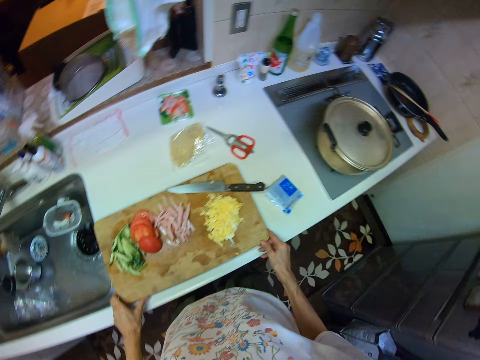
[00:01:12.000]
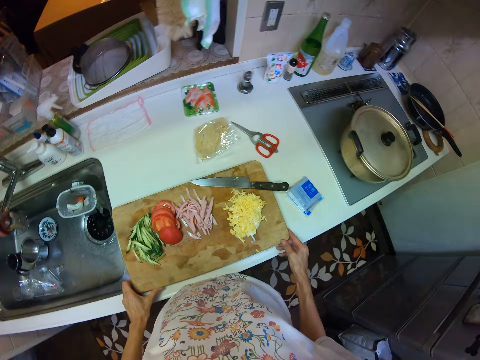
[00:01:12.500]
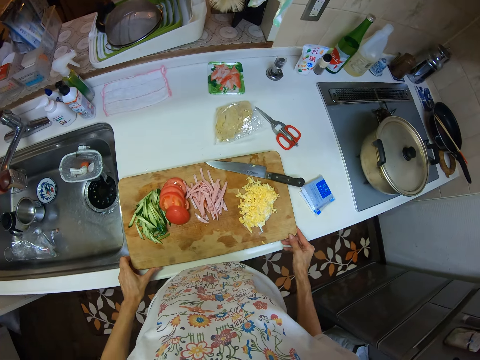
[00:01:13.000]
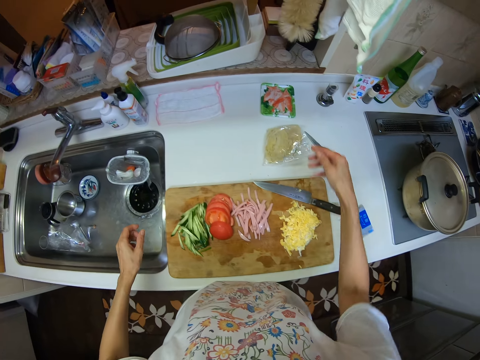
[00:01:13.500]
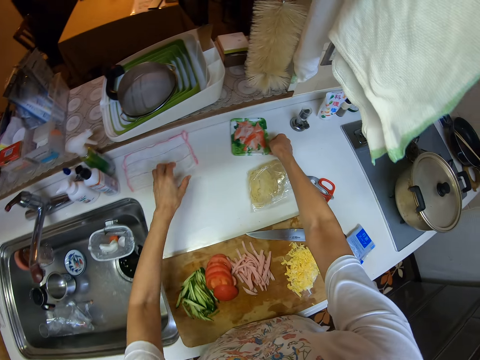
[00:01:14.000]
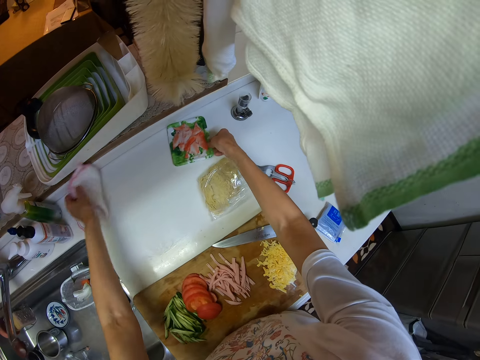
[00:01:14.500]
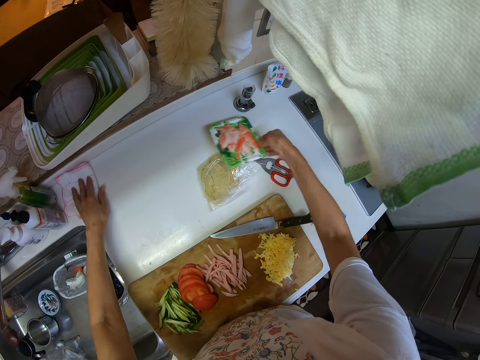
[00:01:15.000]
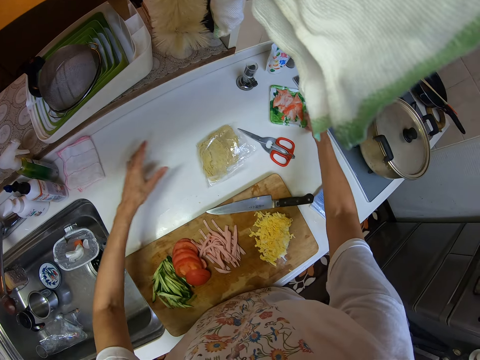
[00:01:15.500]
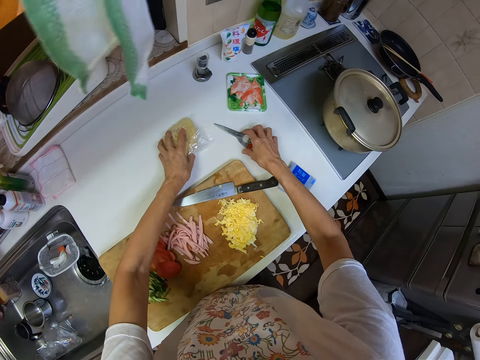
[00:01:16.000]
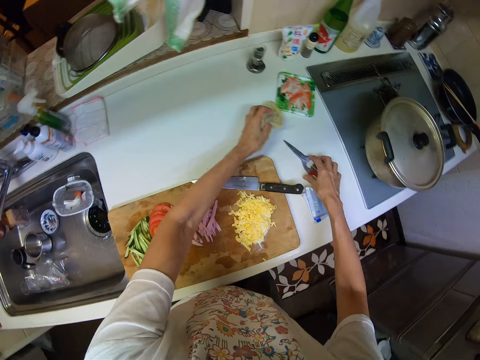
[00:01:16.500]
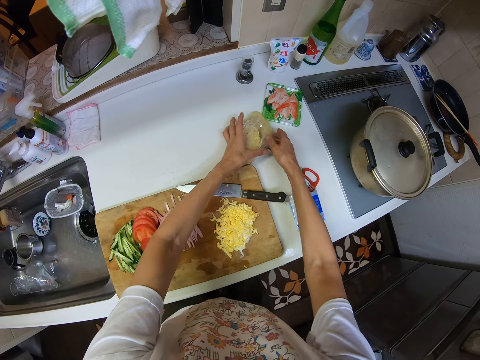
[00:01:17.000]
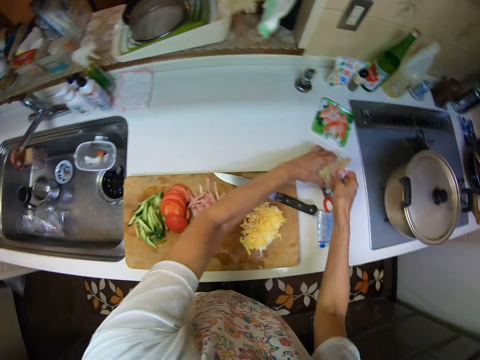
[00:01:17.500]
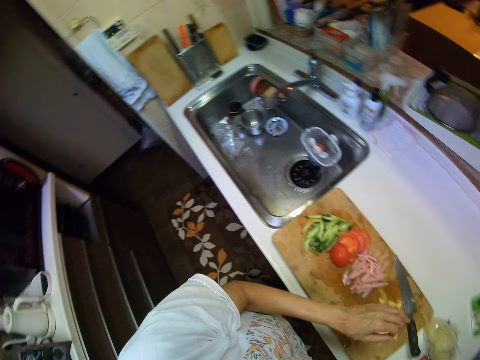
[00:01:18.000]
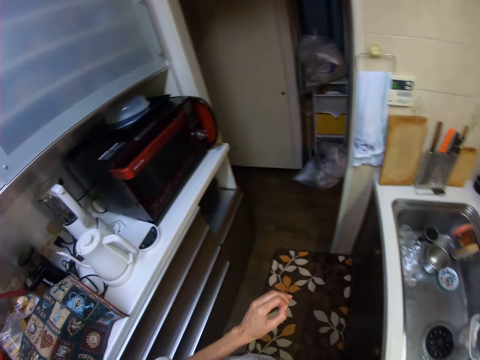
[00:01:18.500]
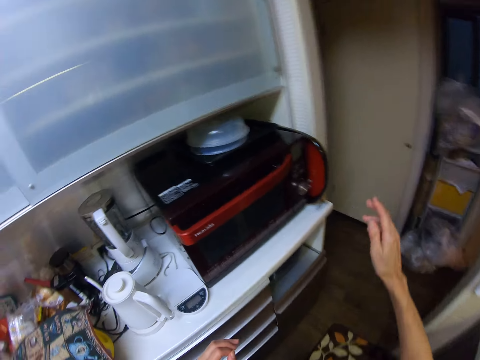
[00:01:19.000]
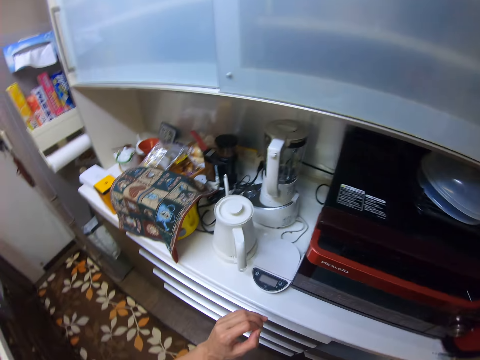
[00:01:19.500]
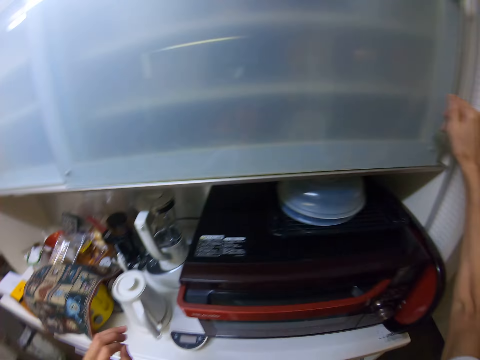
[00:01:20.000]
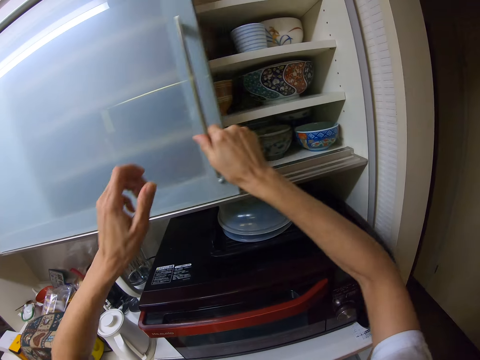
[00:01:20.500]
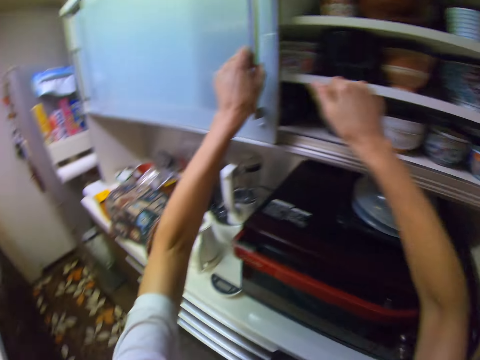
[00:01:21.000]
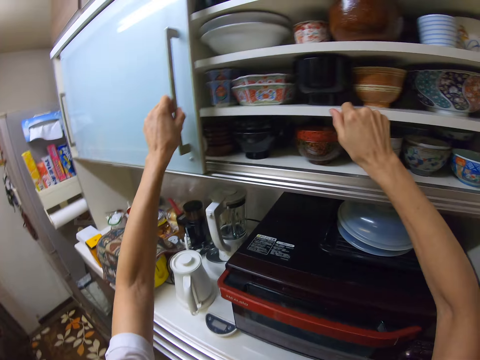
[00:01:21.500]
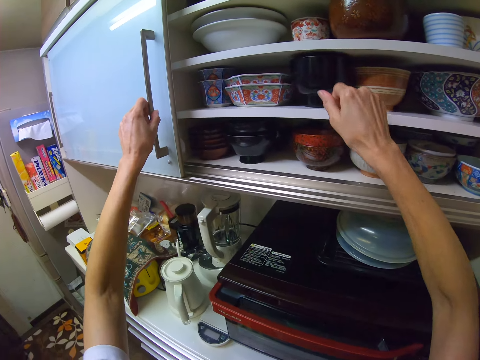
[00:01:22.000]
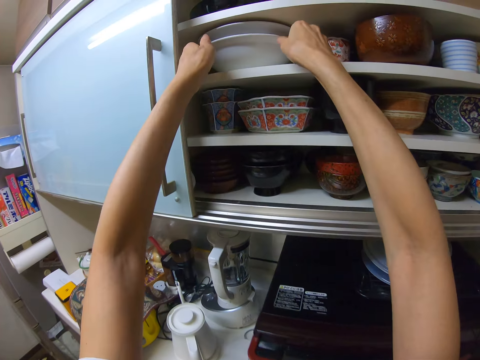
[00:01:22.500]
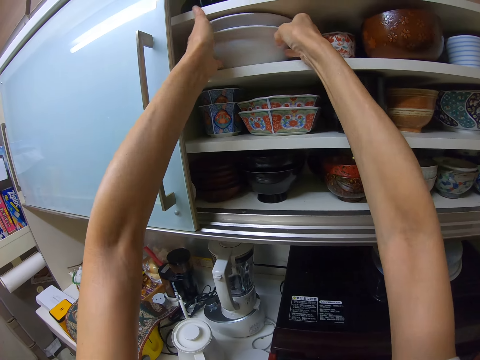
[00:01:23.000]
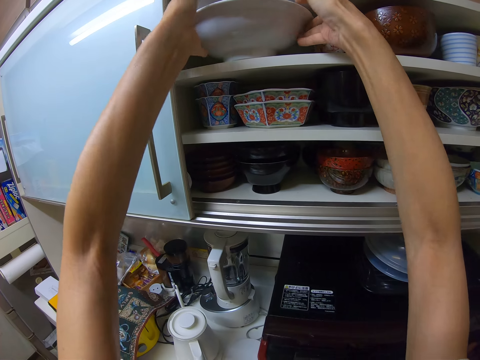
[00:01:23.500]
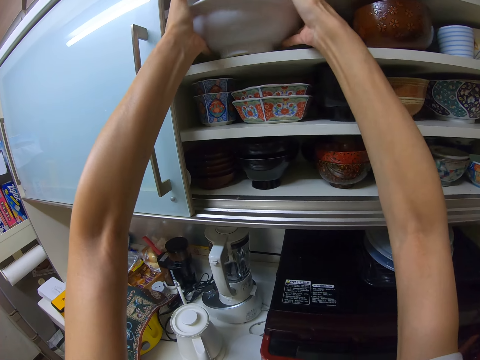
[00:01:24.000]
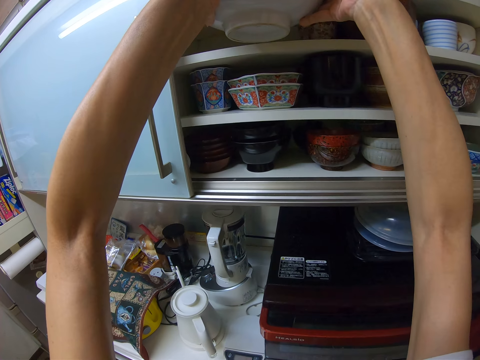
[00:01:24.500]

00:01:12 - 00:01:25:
The camera wearer touches the cutting board on the kitchen cabinet. They adjust another seasoning on the kitchen cabinet and adjust the kitchen towel on the kitchen cabinet. They fold the towel. They adjust the nylon of ramen on the kitchen cabinet and adjust the scissors on the kitchen cabinet. They move the food pack. They move to the cabinet. They open up a cupboard in the kitchen. They pick some plates in the cupboard.

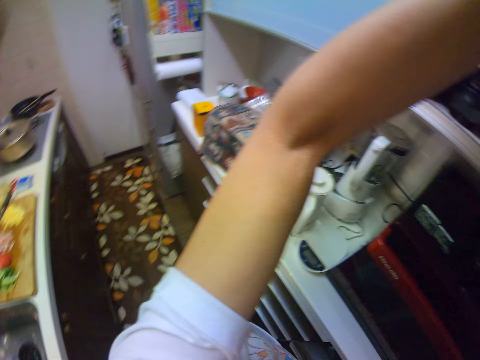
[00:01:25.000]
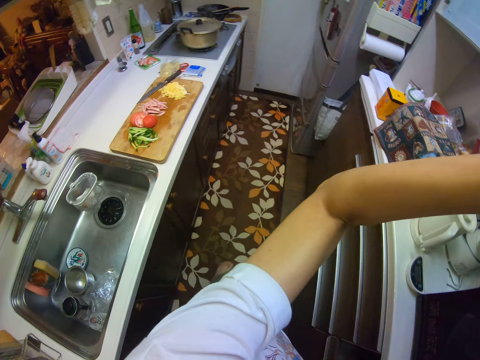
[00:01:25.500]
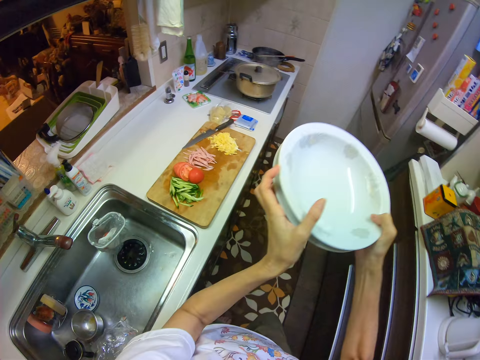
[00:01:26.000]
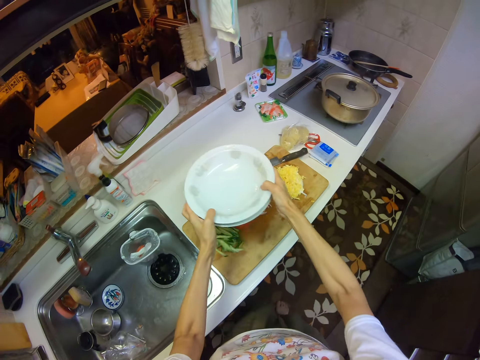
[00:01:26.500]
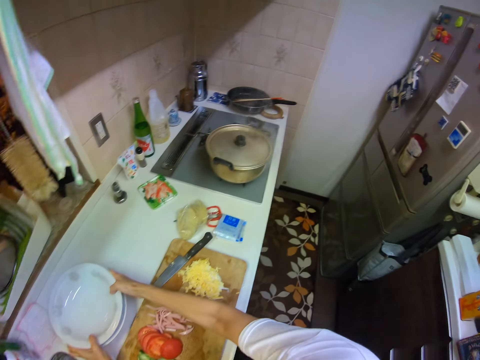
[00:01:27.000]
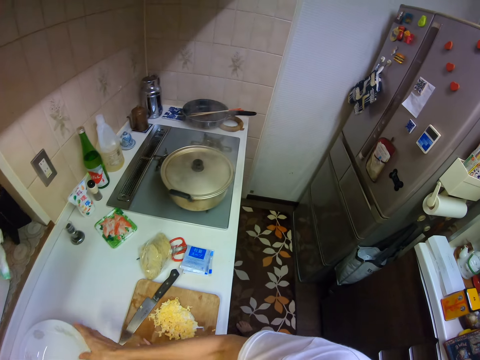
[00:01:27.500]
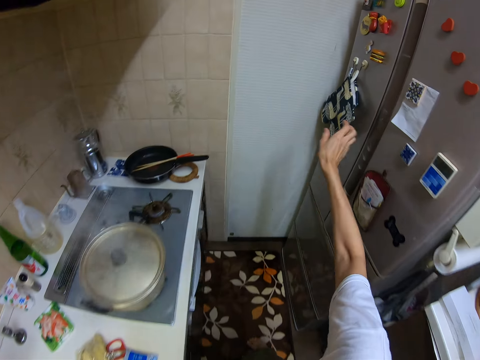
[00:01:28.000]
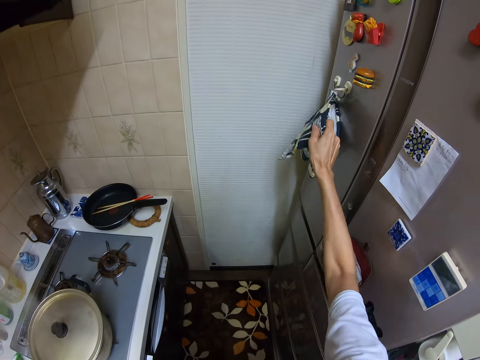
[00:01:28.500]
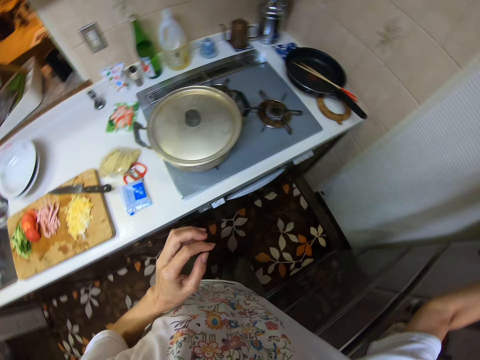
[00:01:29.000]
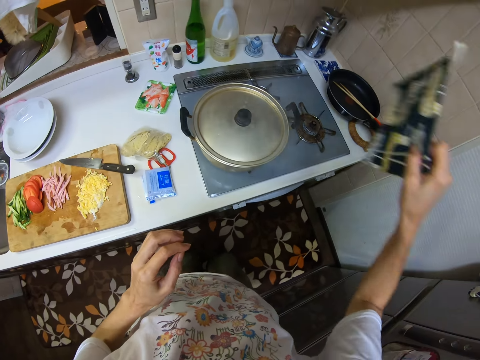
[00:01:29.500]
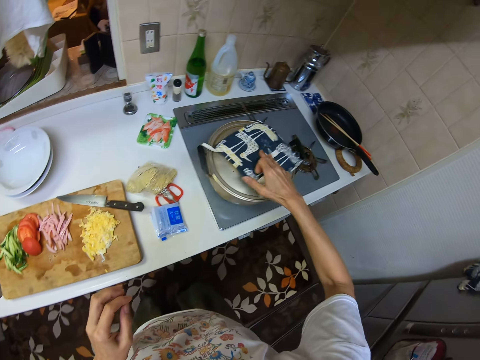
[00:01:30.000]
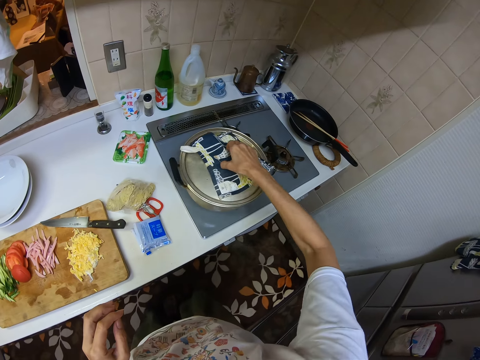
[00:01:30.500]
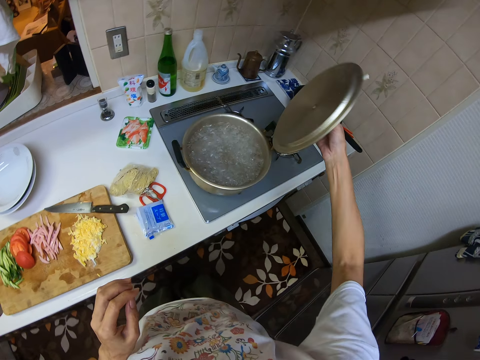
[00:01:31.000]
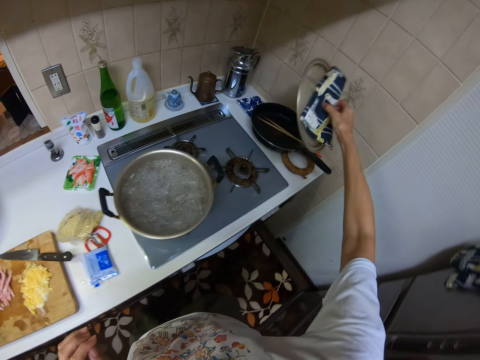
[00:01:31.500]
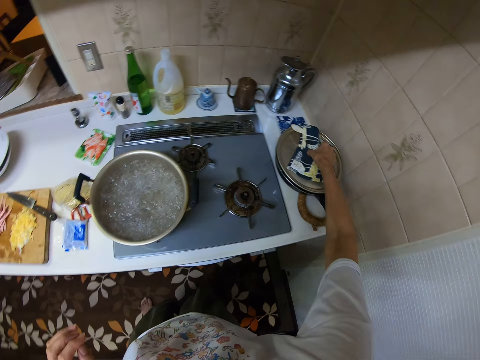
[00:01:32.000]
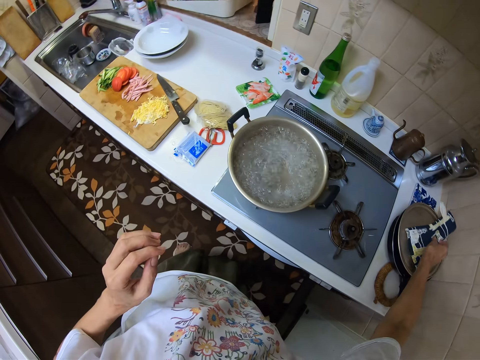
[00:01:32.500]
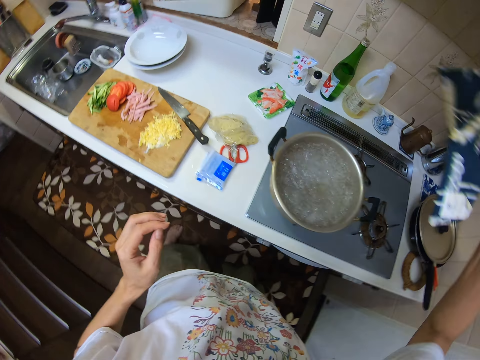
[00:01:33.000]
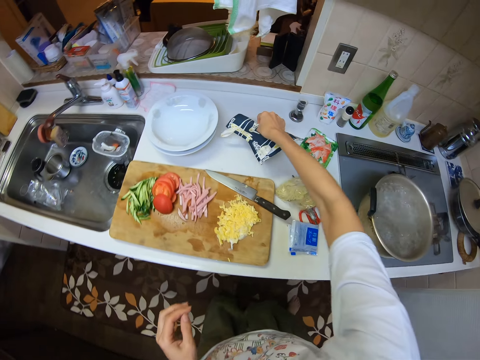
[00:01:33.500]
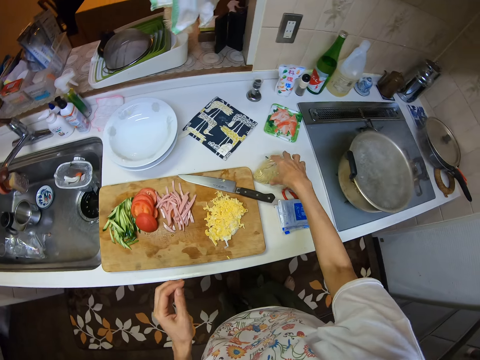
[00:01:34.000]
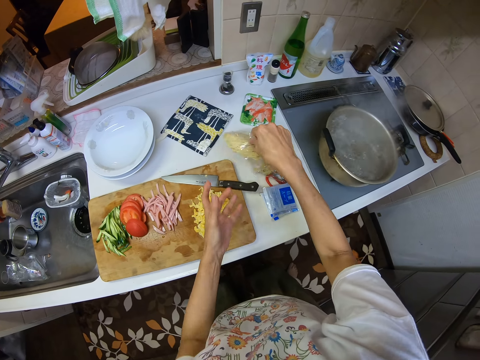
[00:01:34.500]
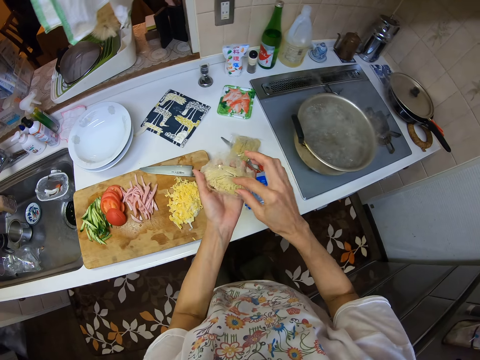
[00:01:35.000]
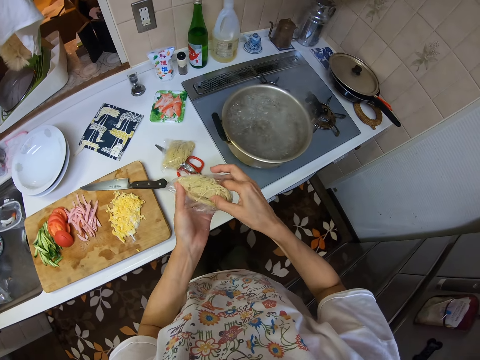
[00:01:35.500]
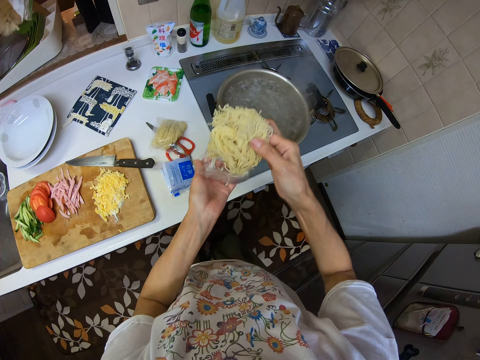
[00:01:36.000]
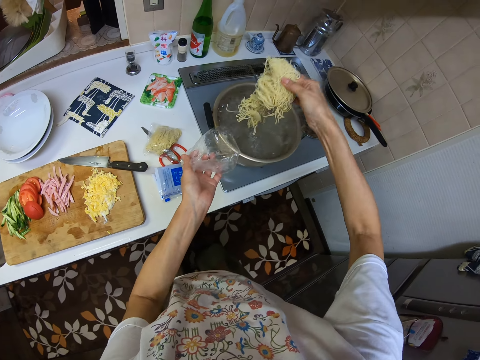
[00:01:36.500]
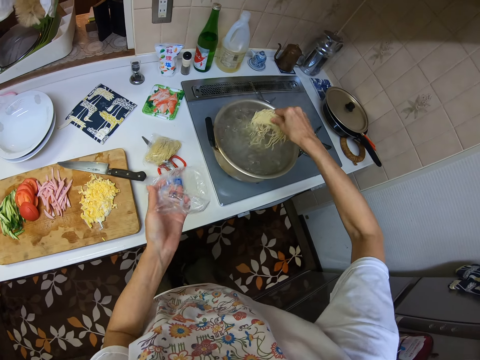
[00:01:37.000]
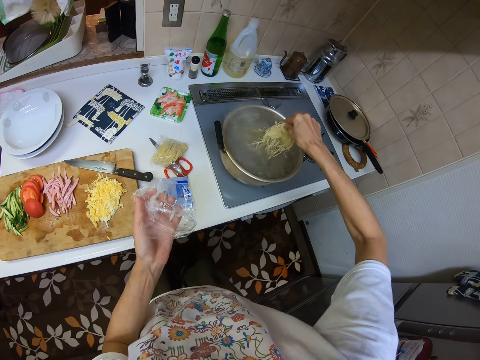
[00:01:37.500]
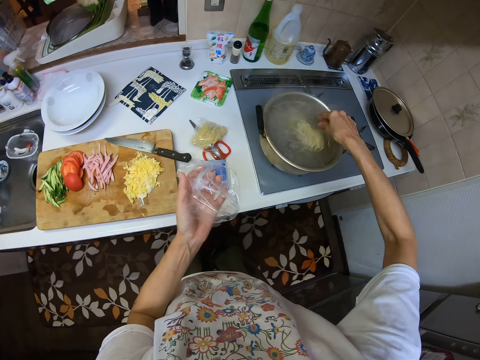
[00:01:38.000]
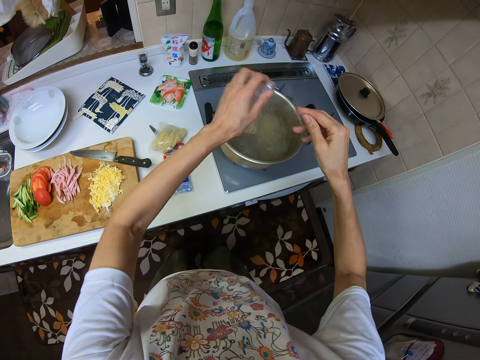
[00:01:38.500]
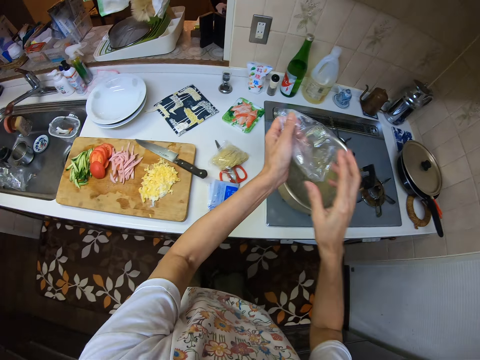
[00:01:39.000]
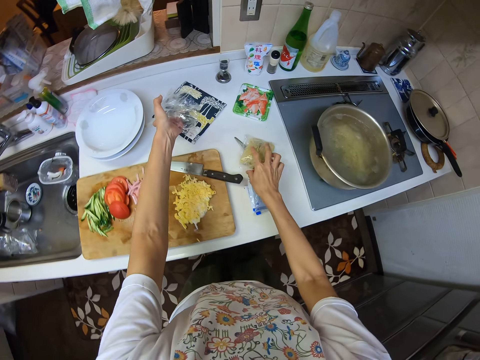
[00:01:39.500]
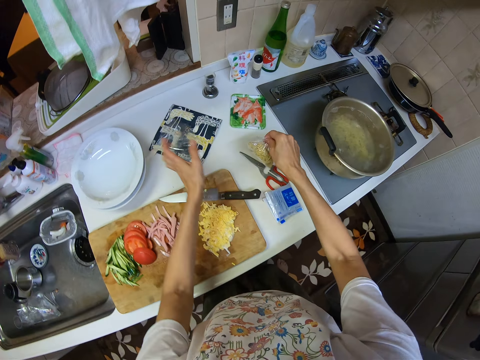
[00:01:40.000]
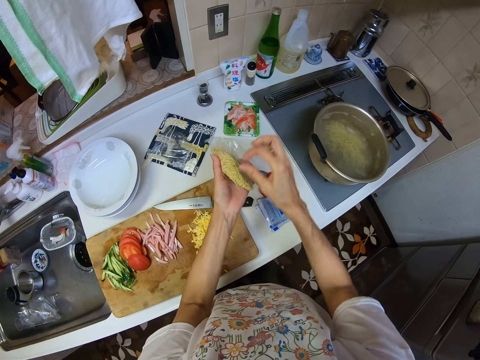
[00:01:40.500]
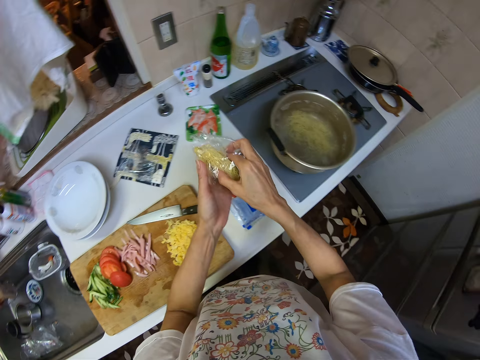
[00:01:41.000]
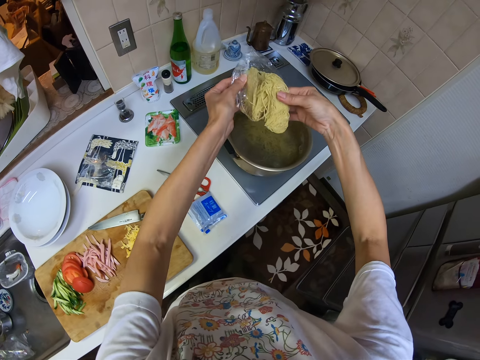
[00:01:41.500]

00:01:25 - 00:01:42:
The camera wearer moves to the counter. He puts the plates on the counter. He picks up one of the kitchen gloves on the body of the fridge. He opens up the pot with the kitchen gloves in his right hand. He drops the pot cover on the frying pan beside the cooker. He drops the hand glove on the kitchen cabinet. He picks the nylon of noodles on the kitchen cabinet. He puts the noodles inside the boiling water in the pot. He puts the pack on the counter. He picks the other nylon of noodles on the kitchen cabinet.
